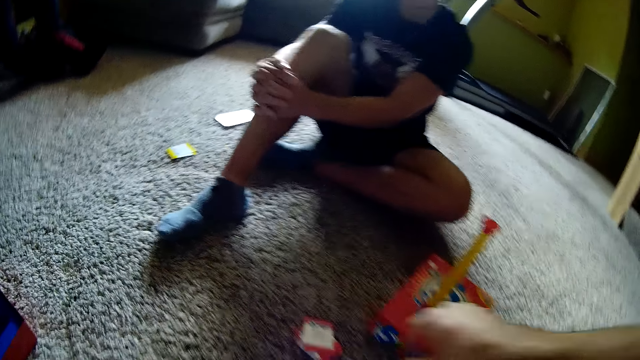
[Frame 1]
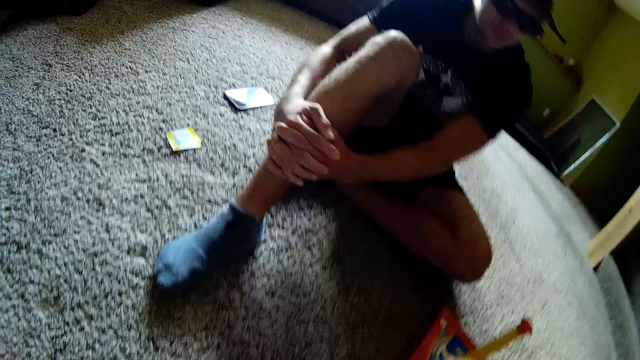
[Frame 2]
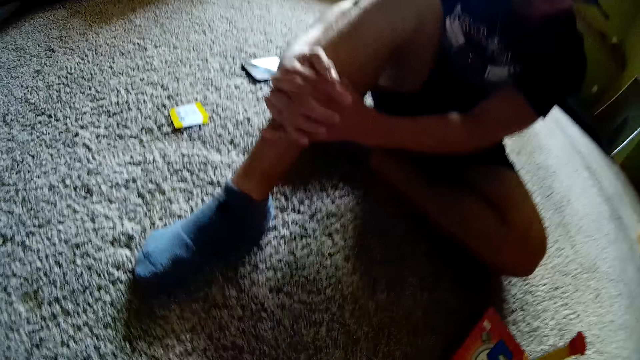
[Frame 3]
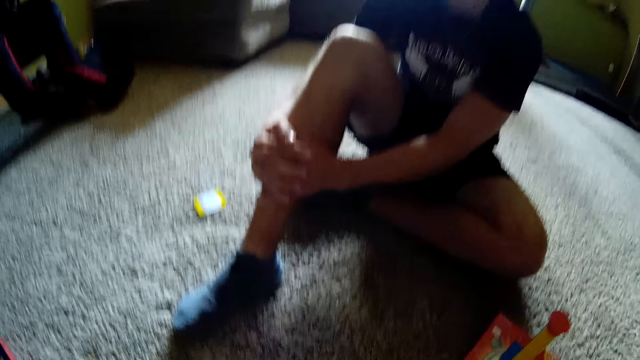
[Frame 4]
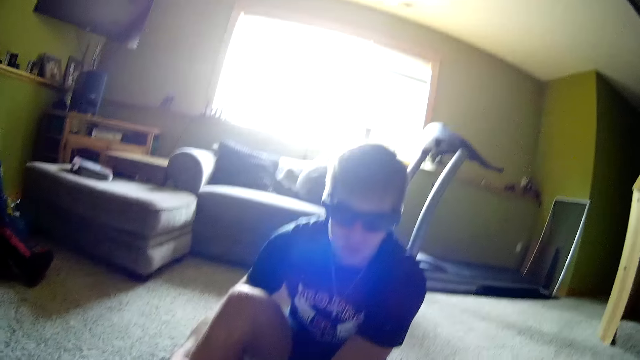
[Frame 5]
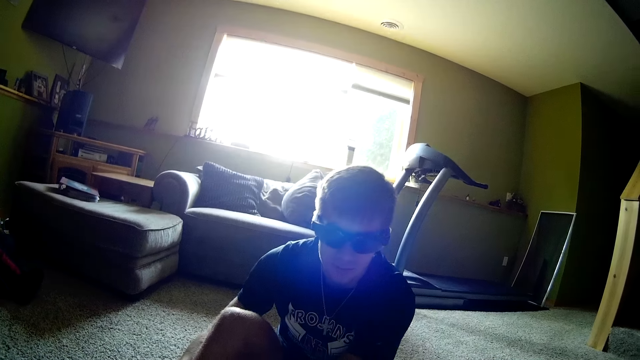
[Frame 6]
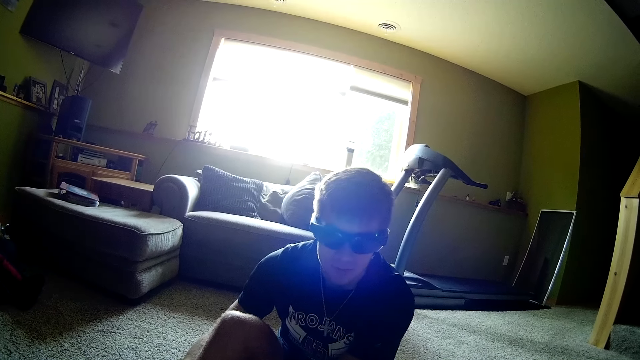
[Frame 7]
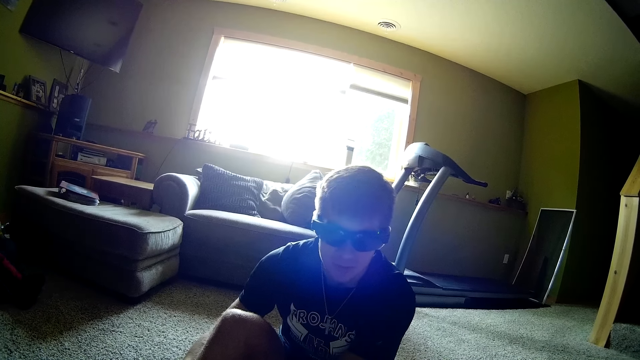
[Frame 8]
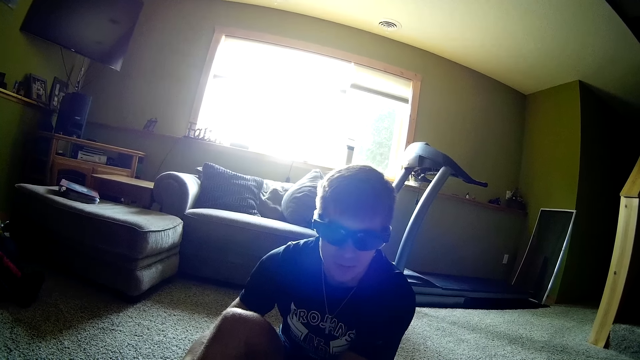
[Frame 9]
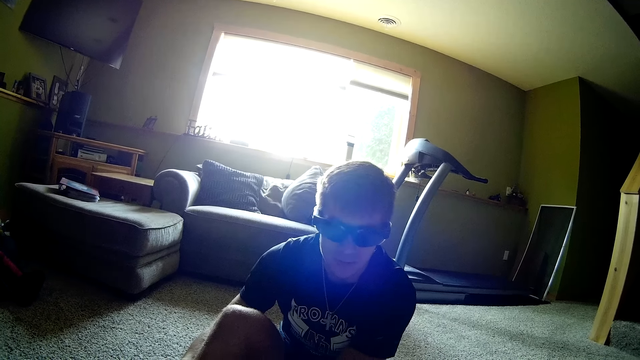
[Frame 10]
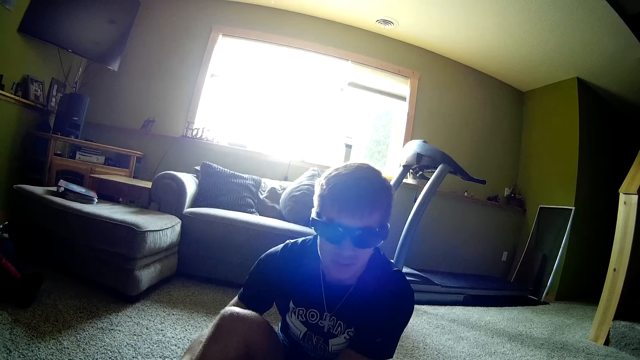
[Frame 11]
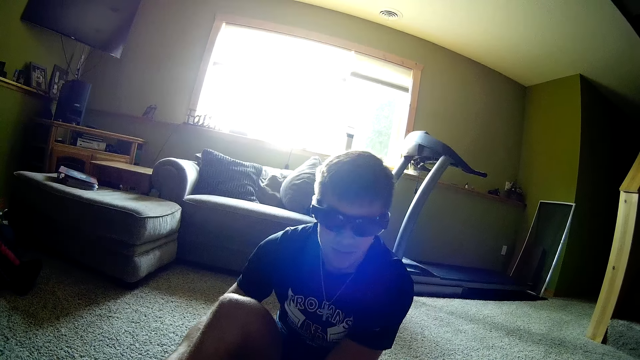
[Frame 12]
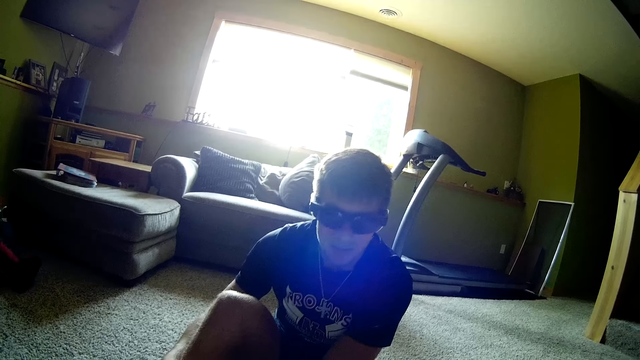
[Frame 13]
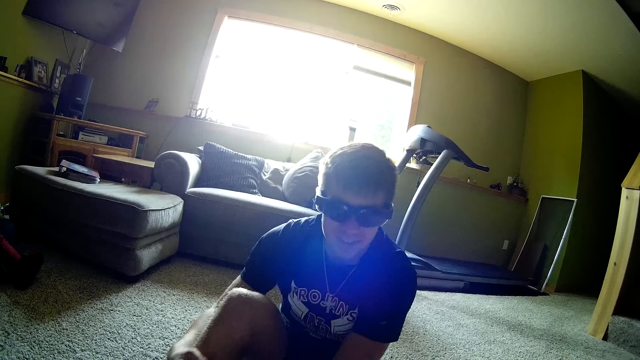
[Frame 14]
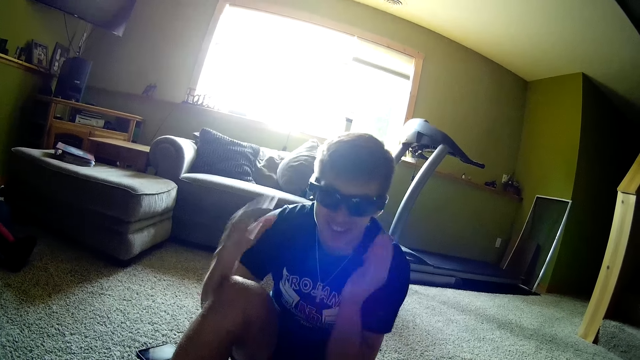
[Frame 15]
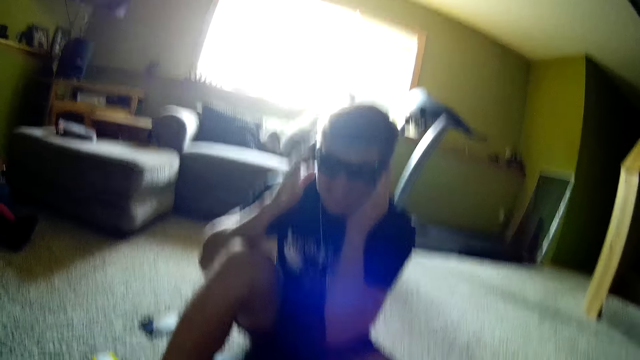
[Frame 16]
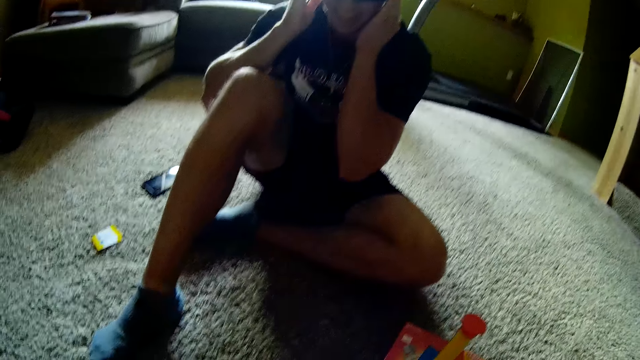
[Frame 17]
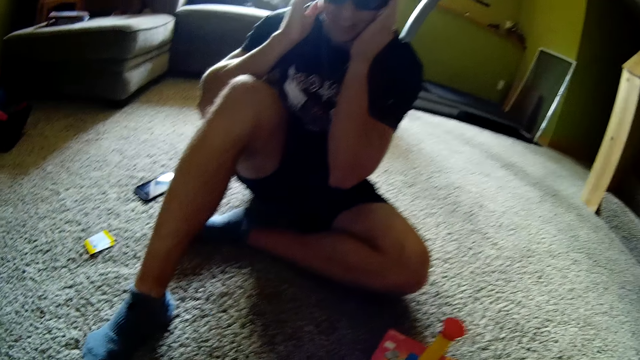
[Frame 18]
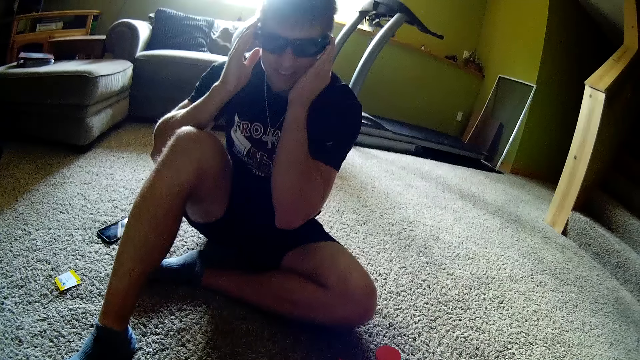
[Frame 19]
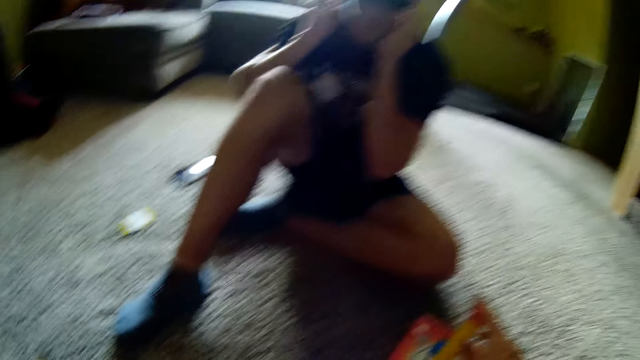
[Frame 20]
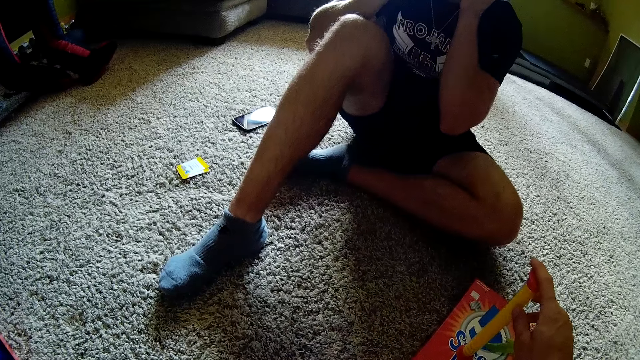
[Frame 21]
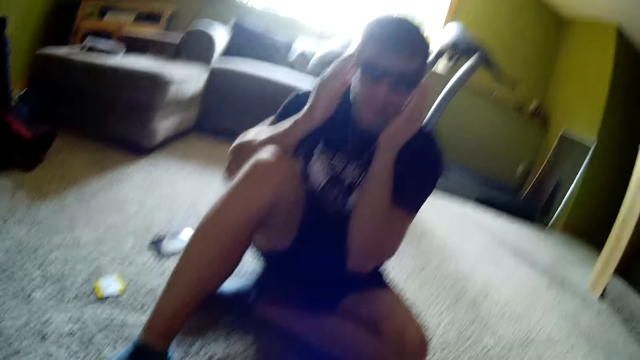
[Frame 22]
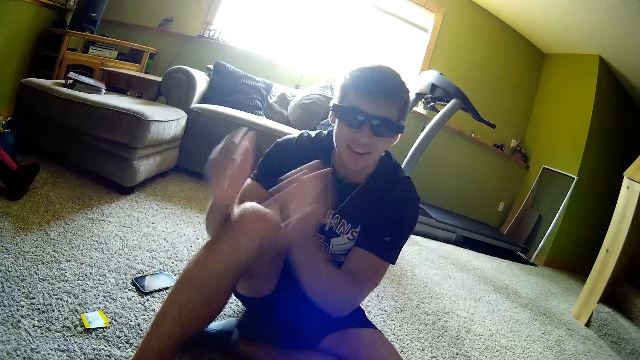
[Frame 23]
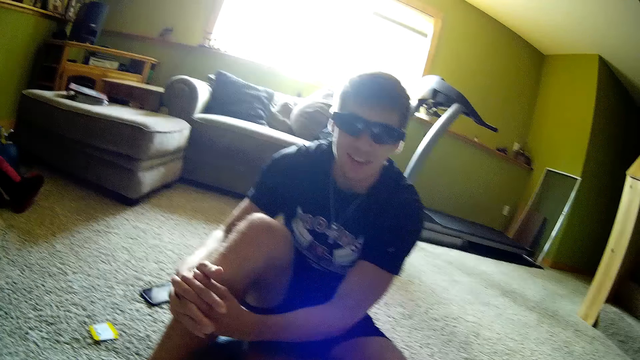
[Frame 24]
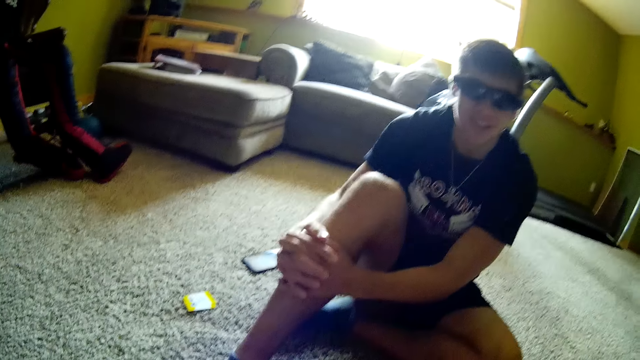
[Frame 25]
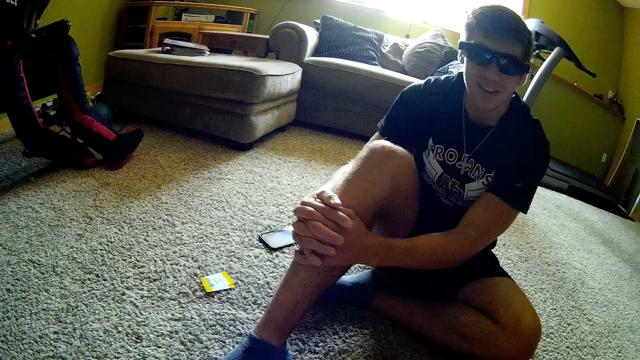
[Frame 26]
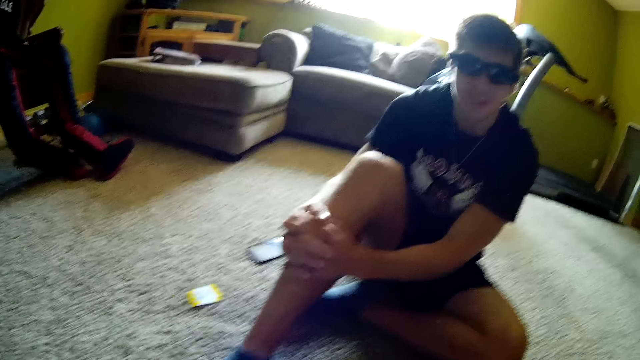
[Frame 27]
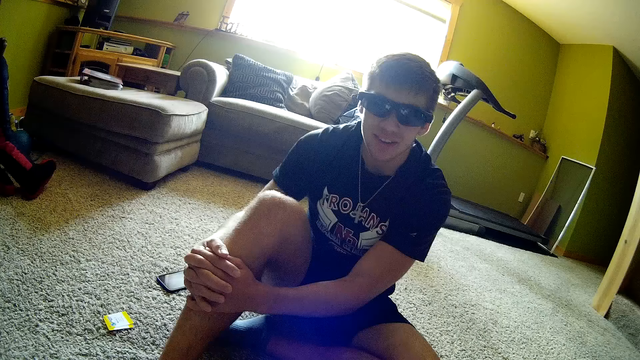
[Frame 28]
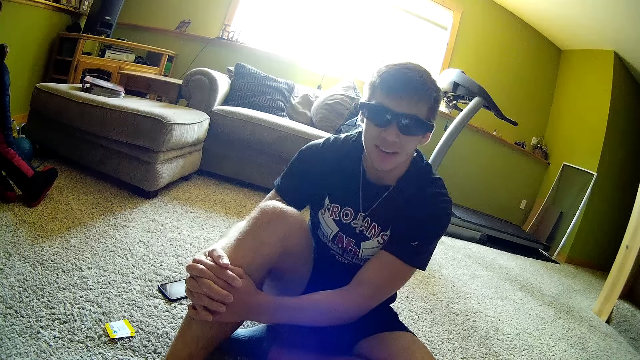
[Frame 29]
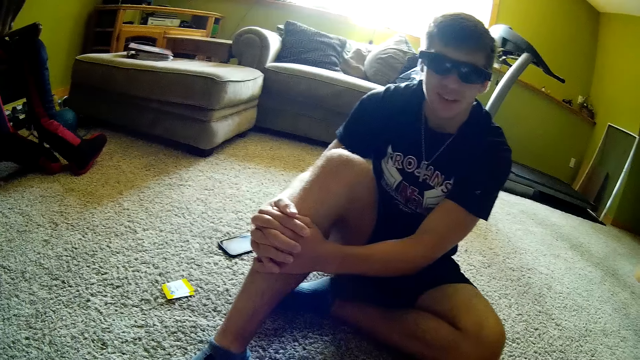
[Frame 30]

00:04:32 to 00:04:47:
The camera wearer moves the hand. A man interacts with the camera wearer. The man touches the glasses and adjusts the glasses. The camera wearer touches something and looks around. The man touches the leg and interacts with the camera wearer. The camera wearer looks around.

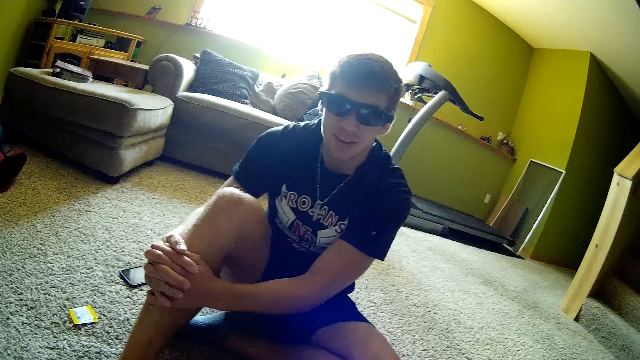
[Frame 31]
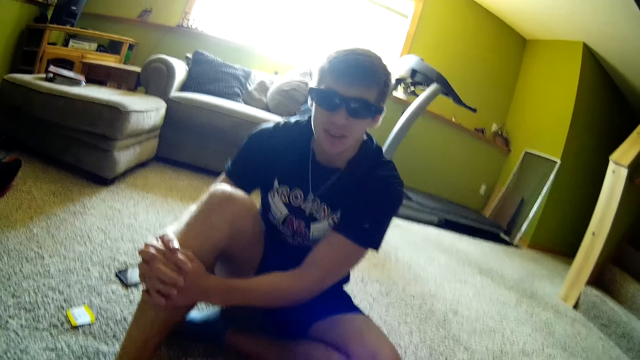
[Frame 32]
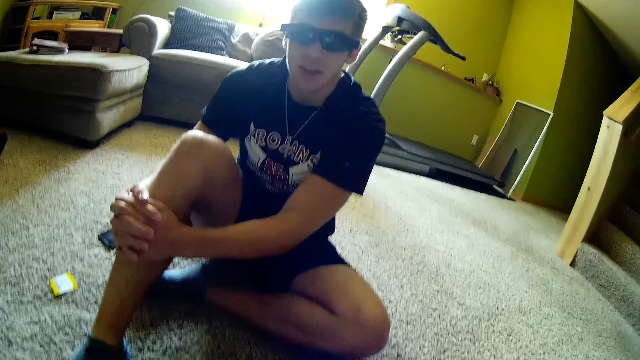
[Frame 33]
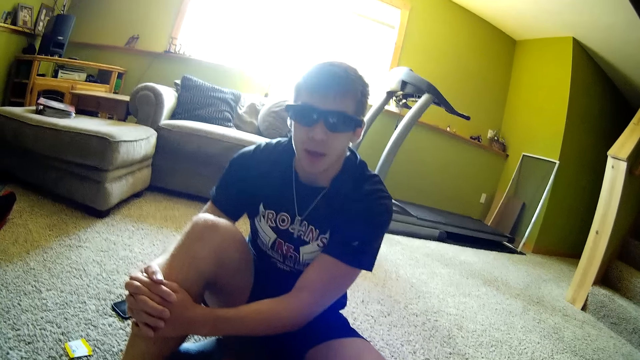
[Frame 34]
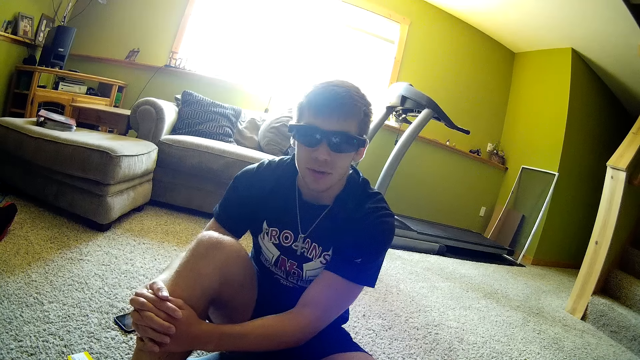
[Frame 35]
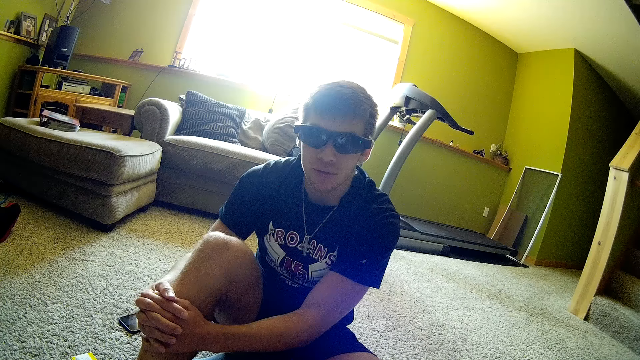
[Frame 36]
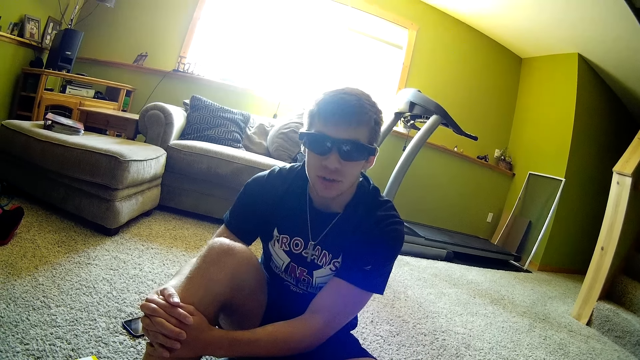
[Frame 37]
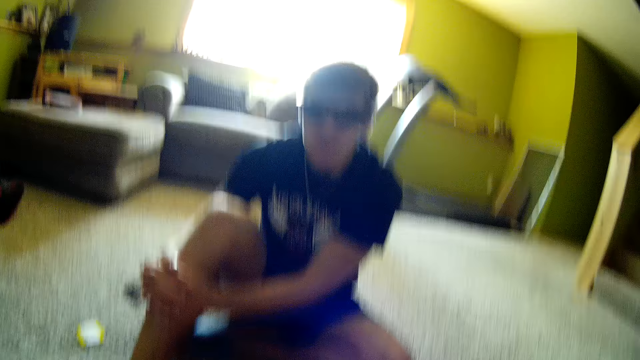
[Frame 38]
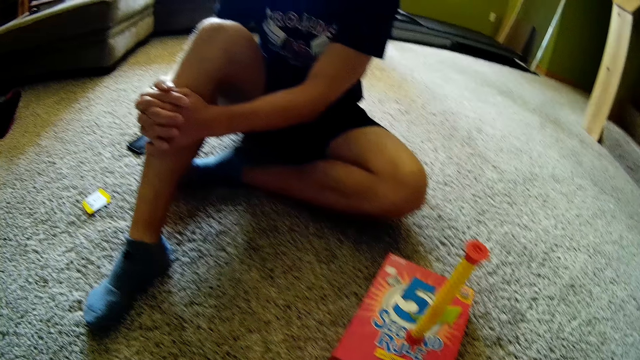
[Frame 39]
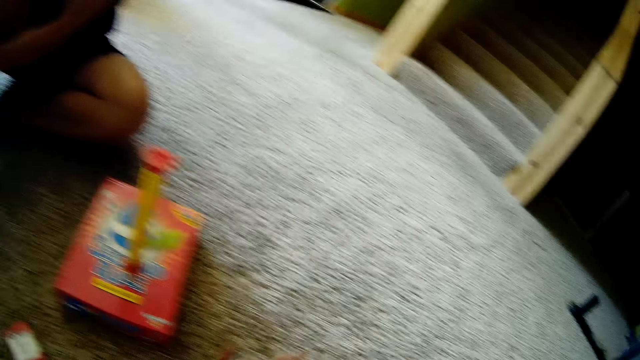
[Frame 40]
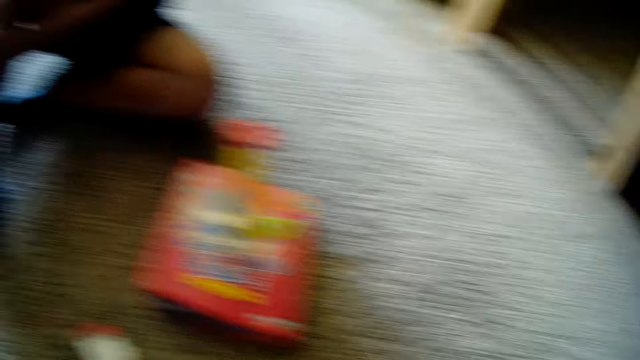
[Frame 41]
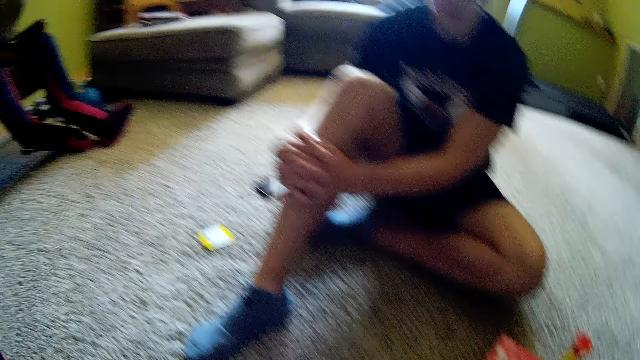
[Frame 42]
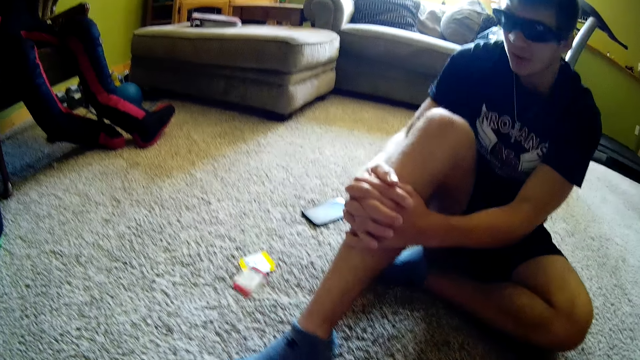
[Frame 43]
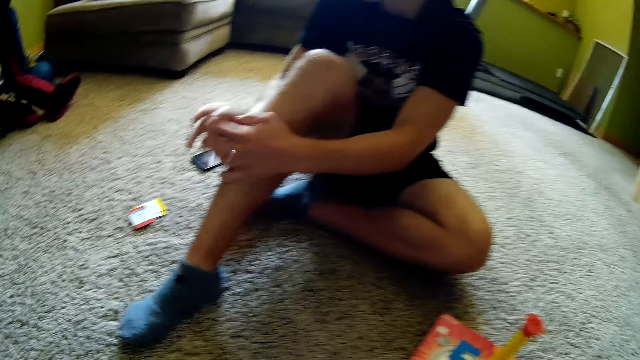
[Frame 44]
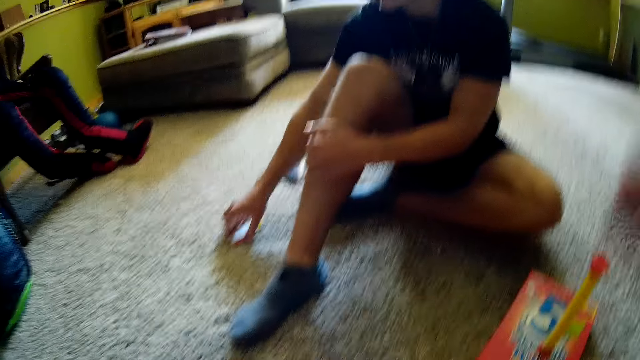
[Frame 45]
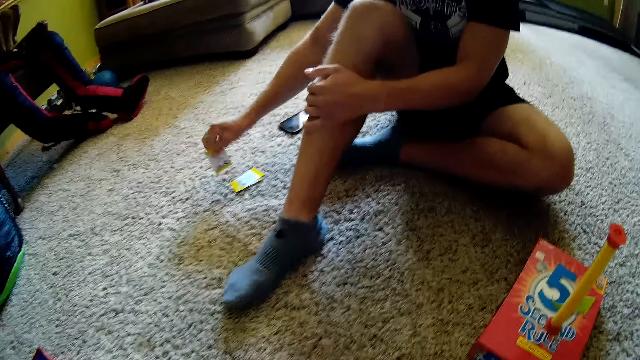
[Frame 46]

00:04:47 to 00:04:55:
The camera wearer twists a time tube stick. A person converses with the camera wearer. The camera wearer picks up a card on the floor. They hold the card and throw the card on the floor. The person turns the card on the floor and picks up the card. The camera wearer fixes a camera.
